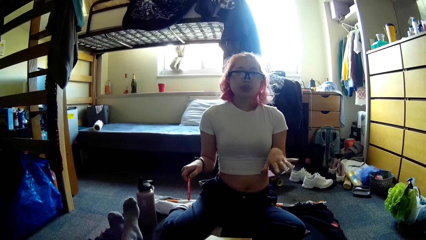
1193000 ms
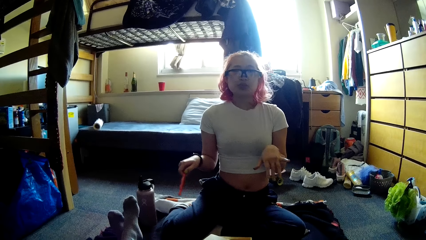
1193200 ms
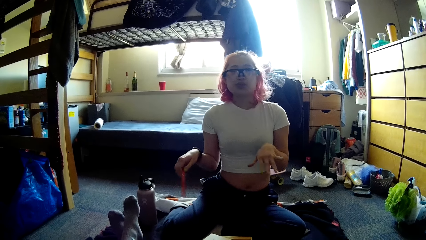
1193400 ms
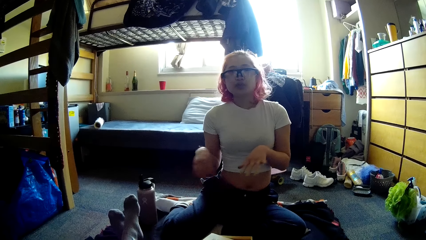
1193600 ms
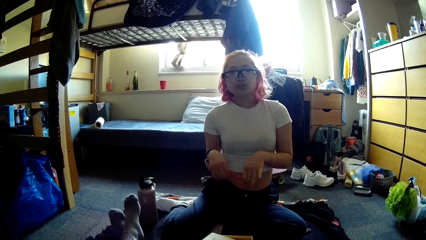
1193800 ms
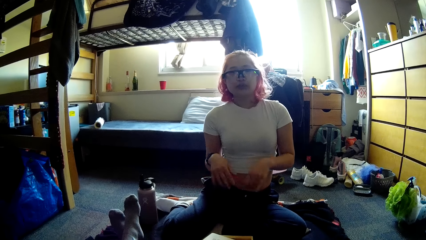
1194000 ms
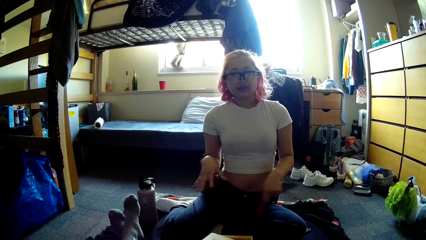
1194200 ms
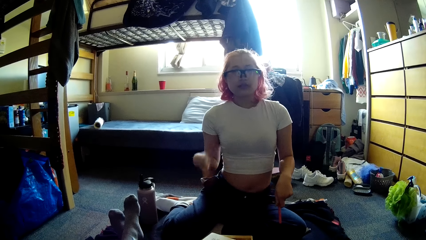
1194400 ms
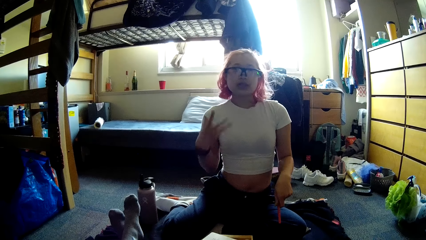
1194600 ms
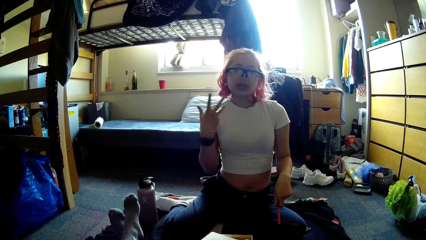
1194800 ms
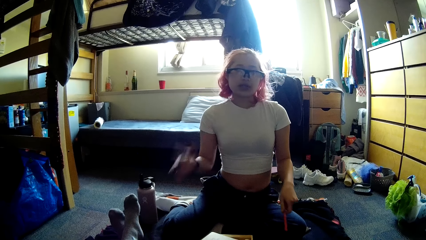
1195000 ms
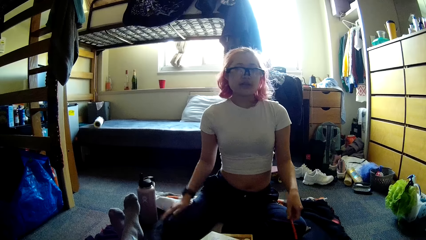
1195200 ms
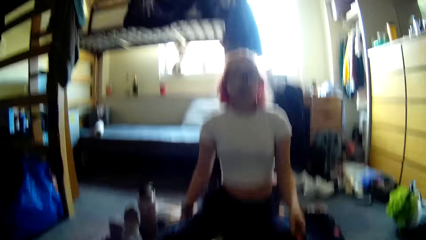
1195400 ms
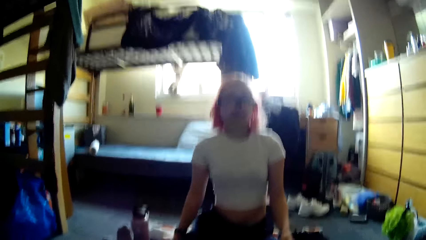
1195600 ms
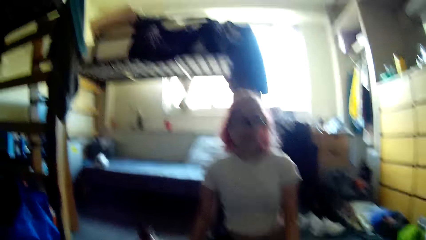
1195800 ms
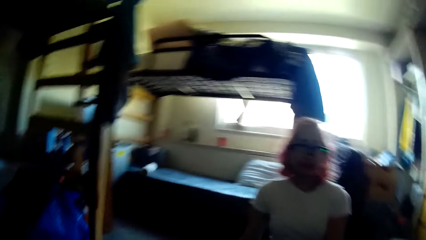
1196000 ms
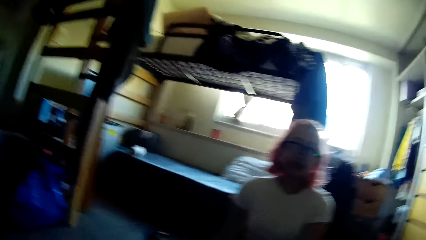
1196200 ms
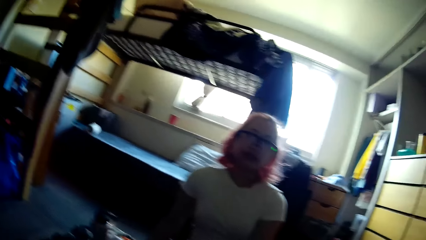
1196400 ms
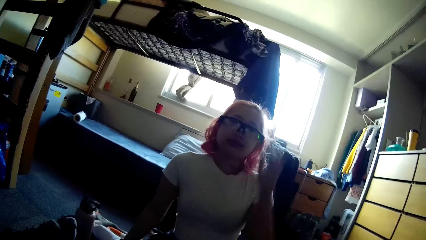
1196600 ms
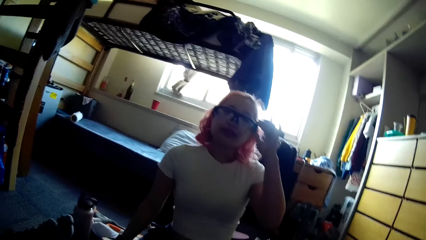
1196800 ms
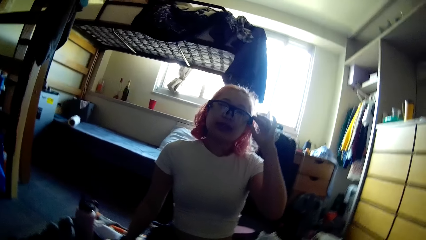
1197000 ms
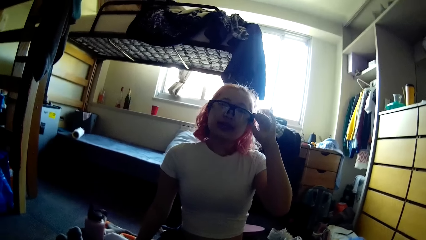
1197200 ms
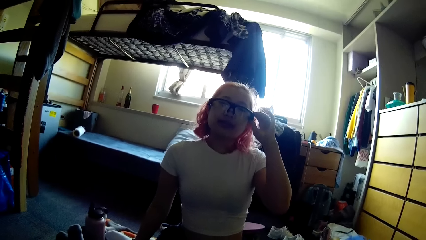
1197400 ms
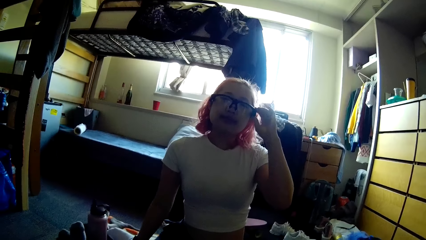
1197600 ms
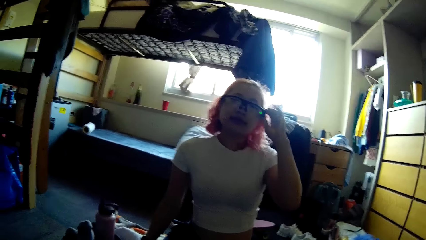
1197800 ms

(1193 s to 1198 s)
The woman transfers the pen from her right hand to her left hand. The woman drops the pen in her left hand on the floor. The woman touches the glass on her face with her left hand.
